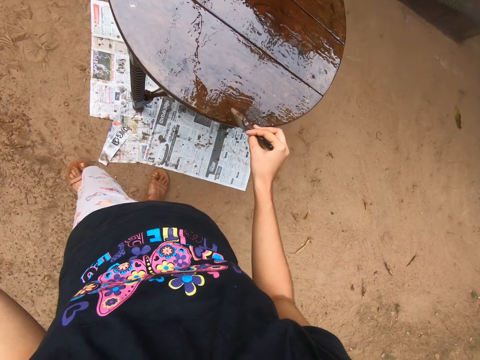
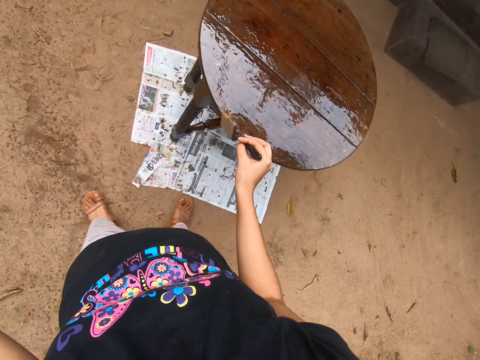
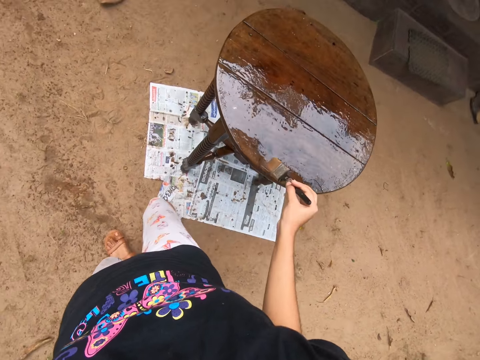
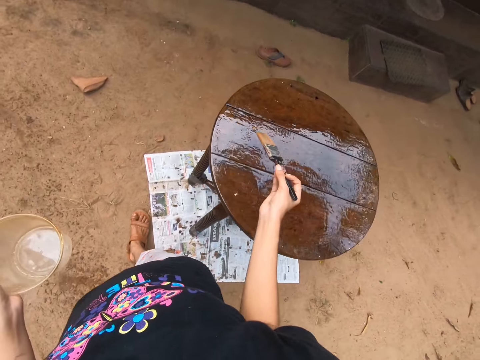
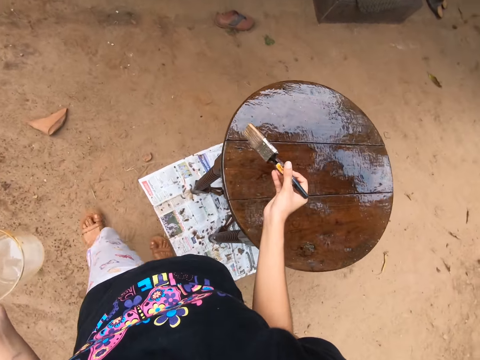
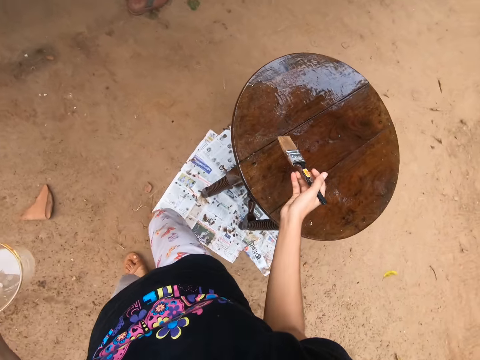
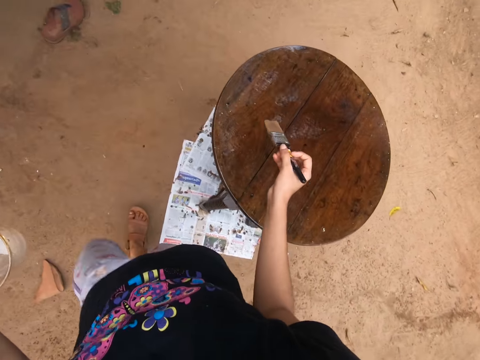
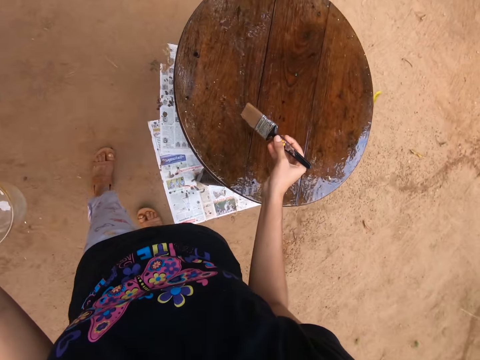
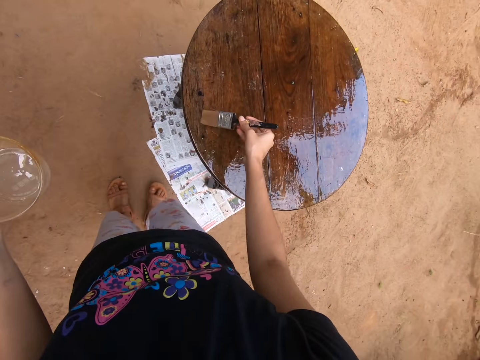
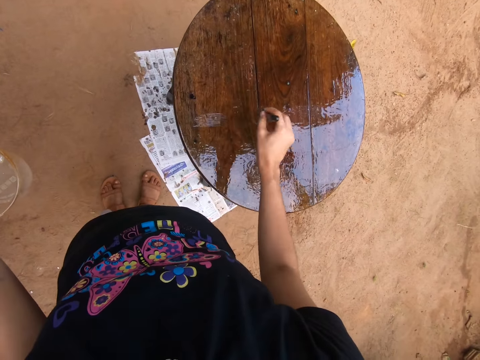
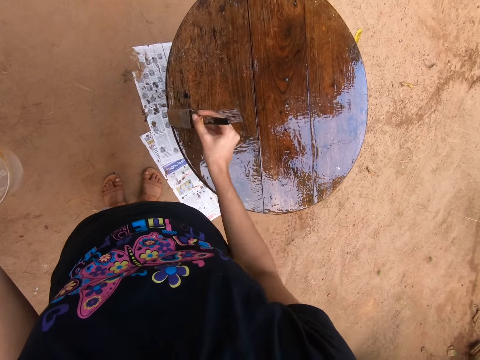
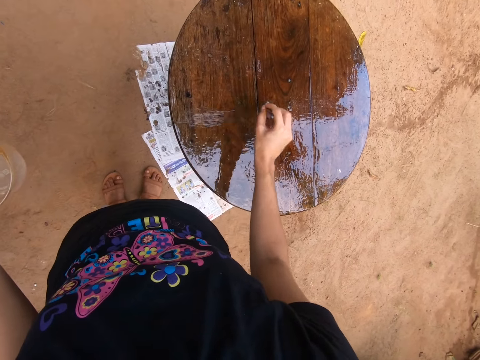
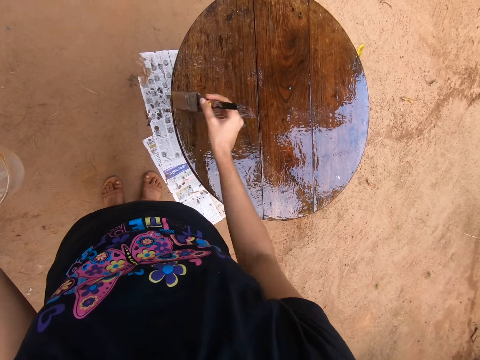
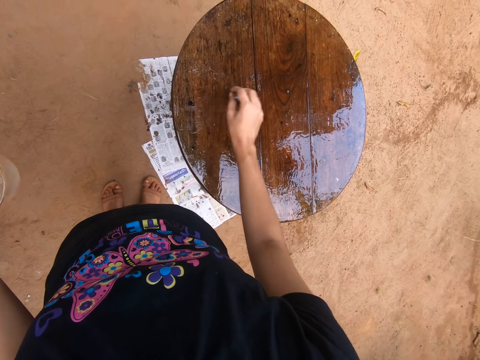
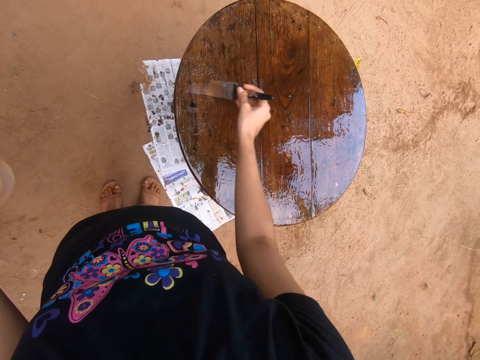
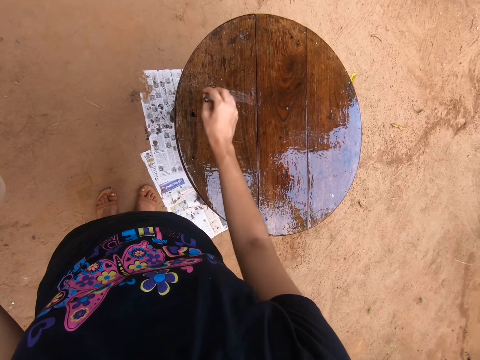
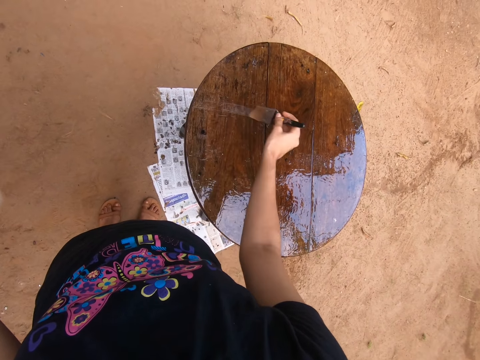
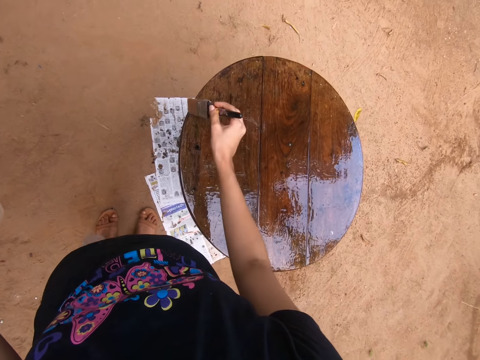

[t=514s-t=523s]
The camera wearer moves round a table. They apply gloss round on the table using a paint brush.

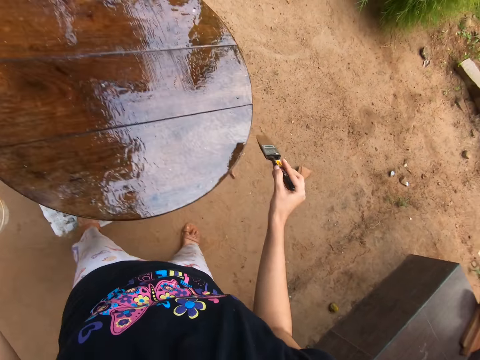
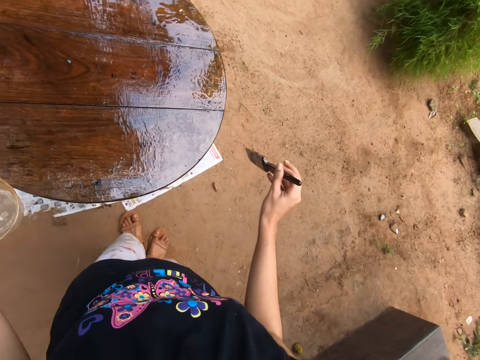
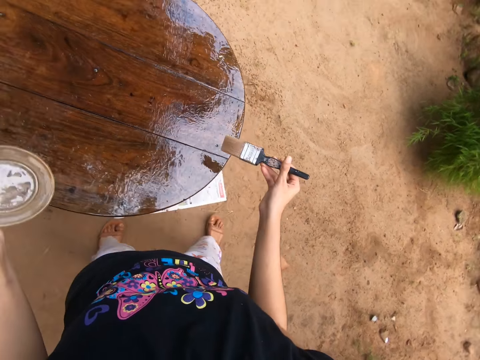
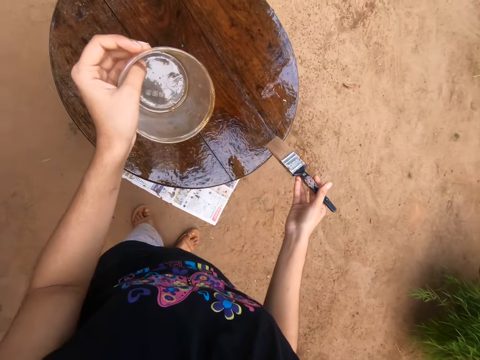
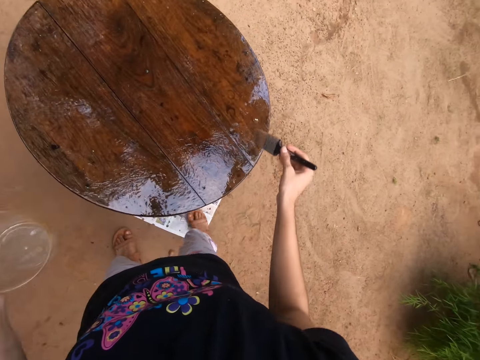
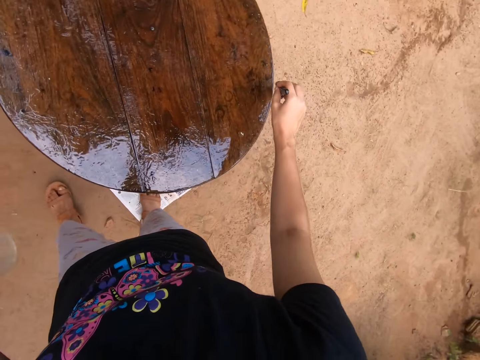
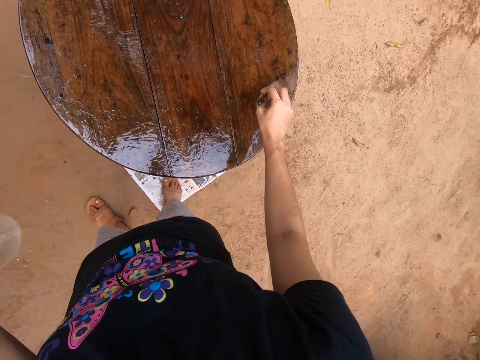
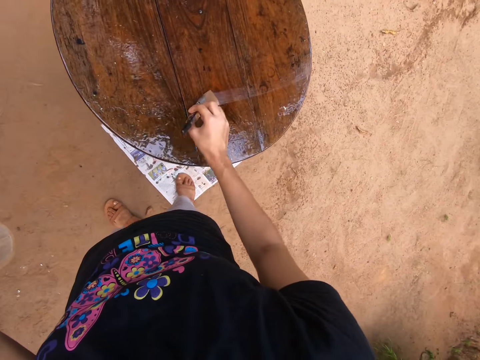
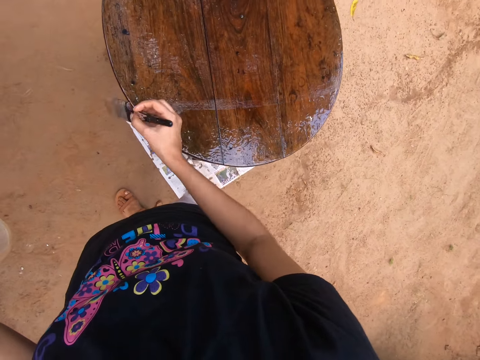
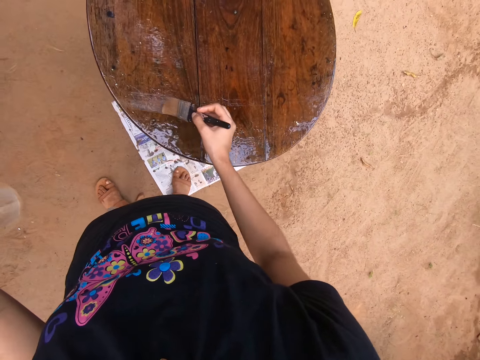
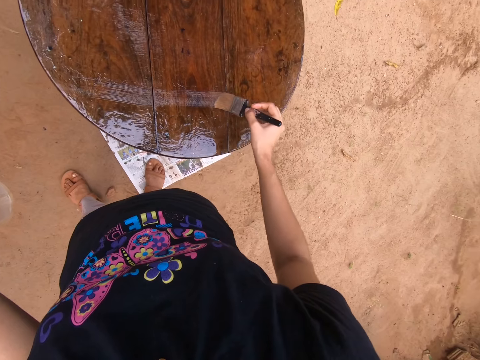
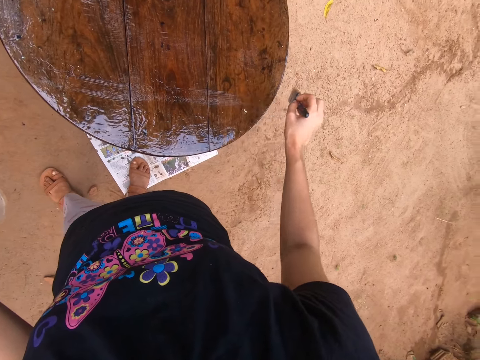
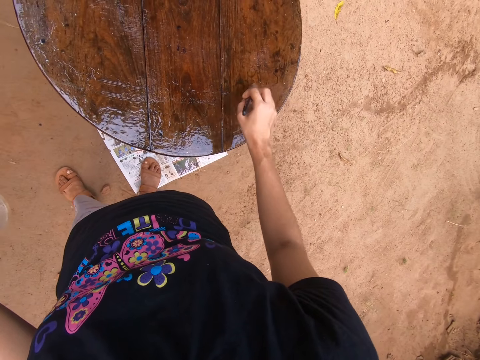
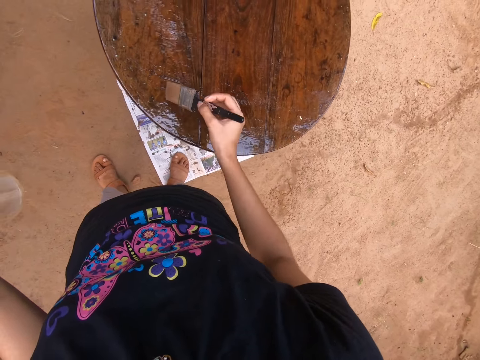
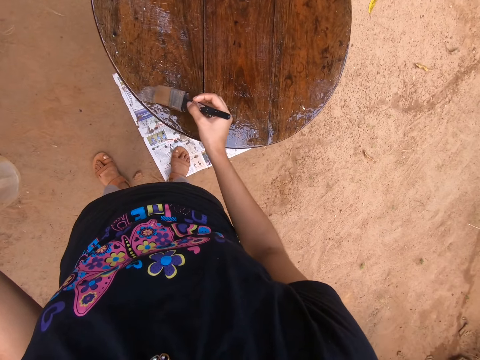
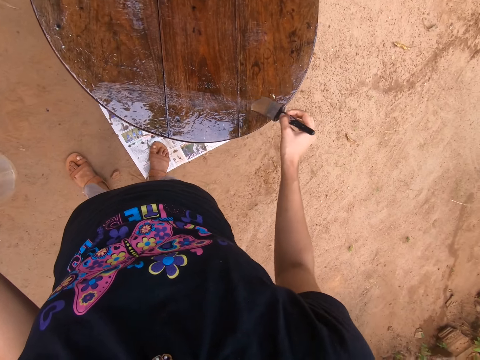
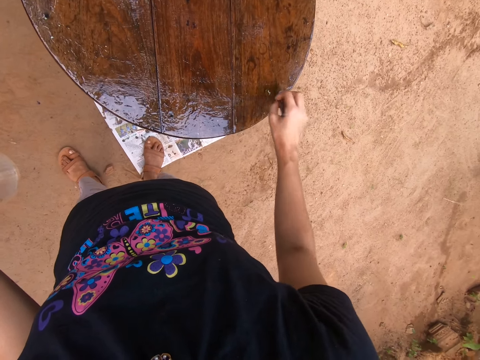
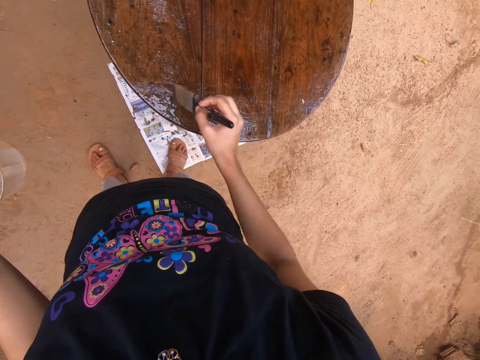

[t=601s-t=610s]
The camera wearer holds a bucket with the left hand. They paint a table with a painting brush.

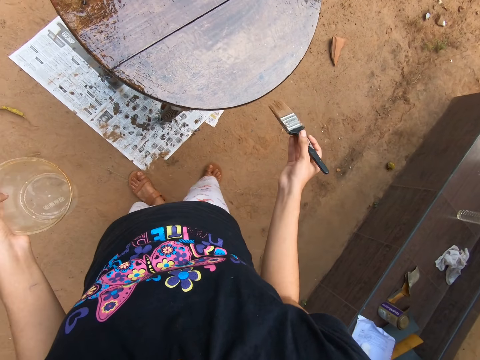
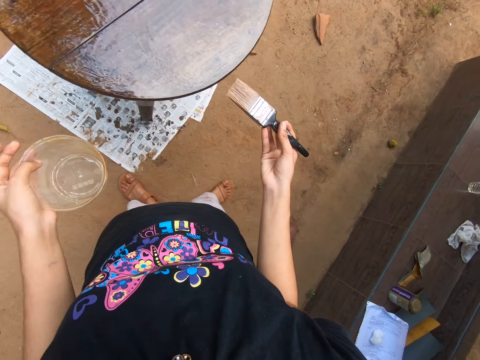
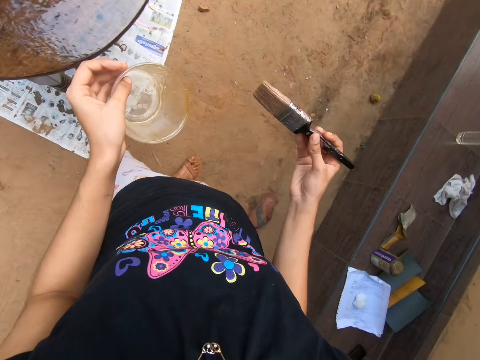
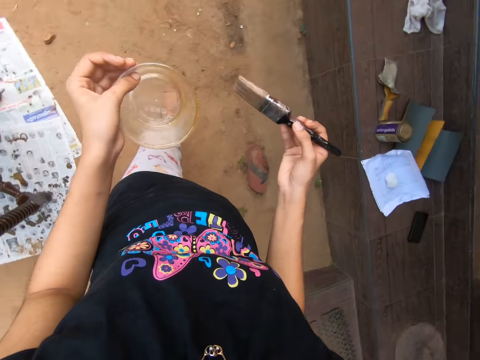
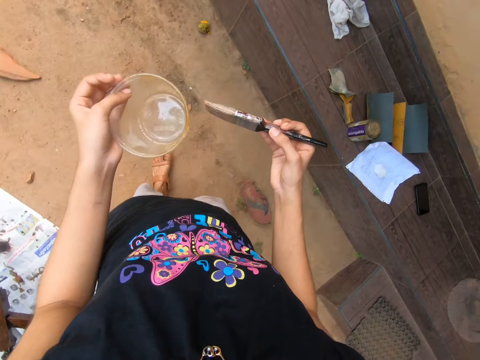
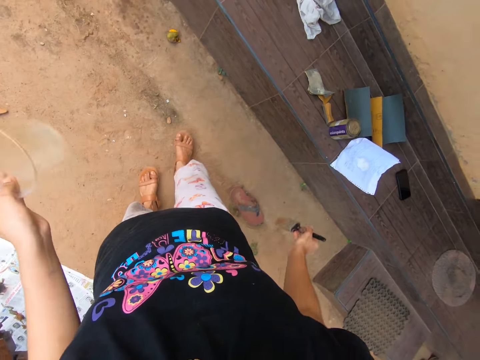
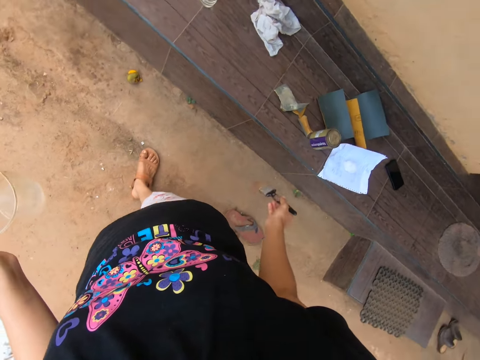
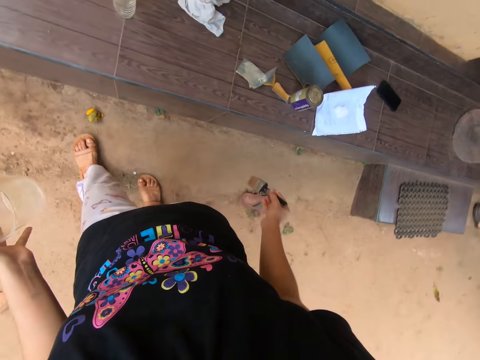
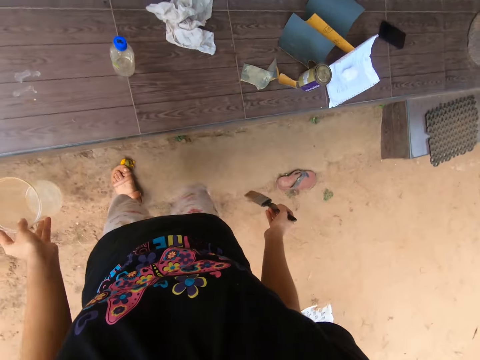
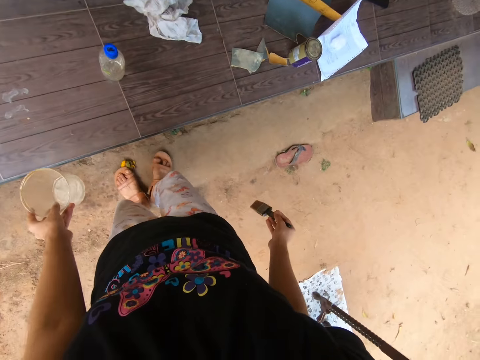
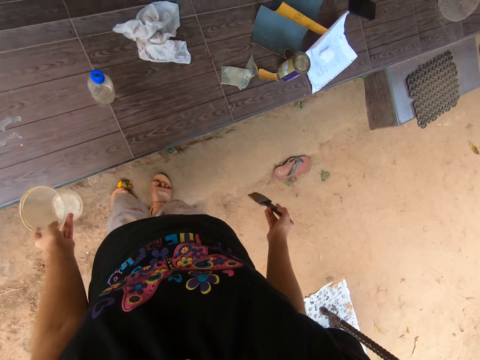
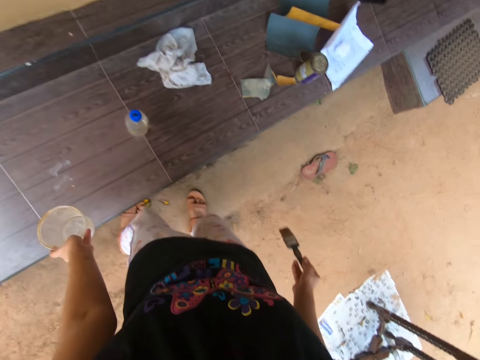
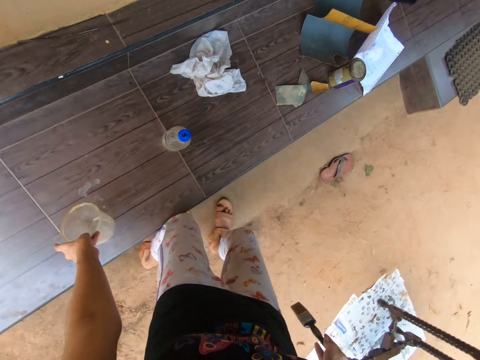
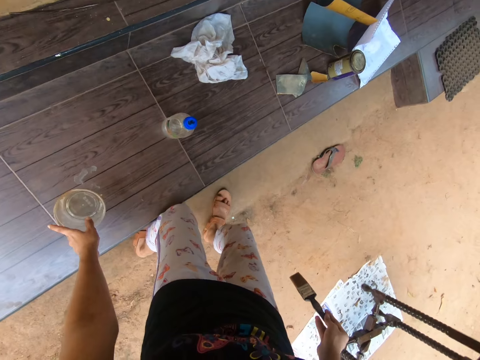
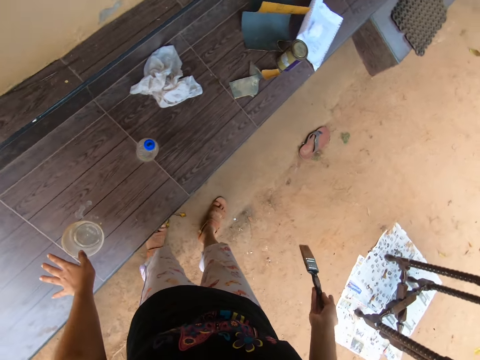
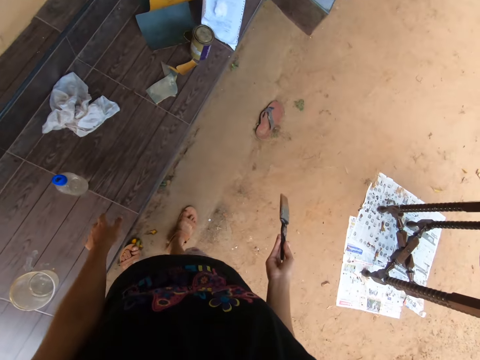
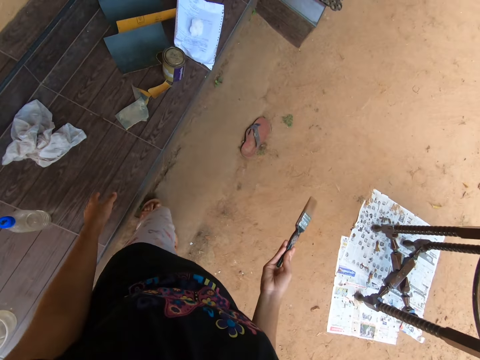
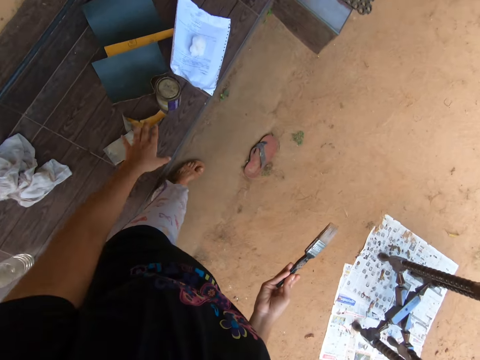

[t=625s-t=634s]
The camera wearer walks around. He drops the cup in his left hand on a bench. He walks around.
